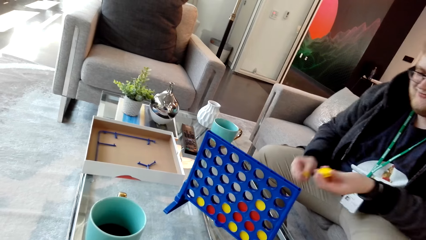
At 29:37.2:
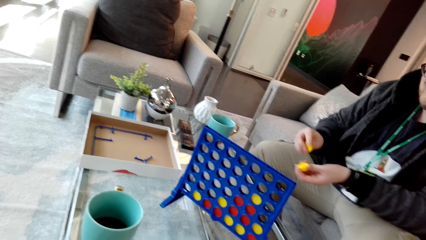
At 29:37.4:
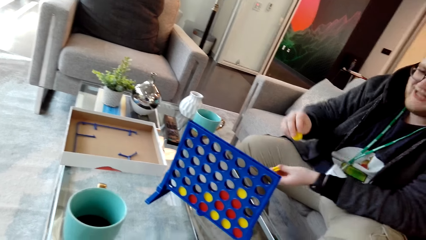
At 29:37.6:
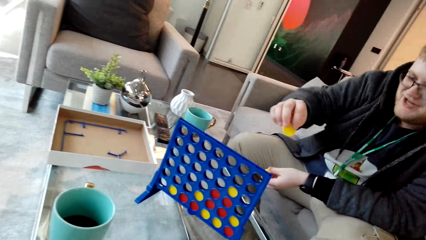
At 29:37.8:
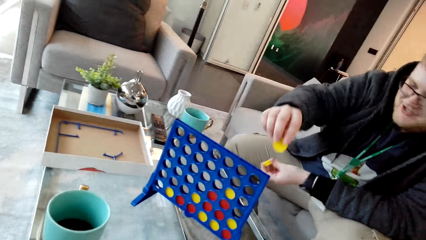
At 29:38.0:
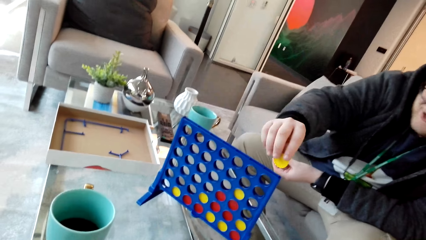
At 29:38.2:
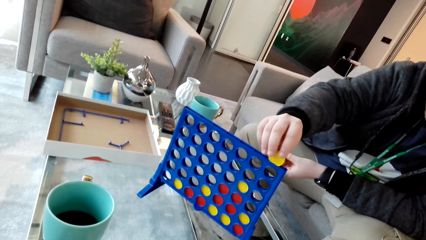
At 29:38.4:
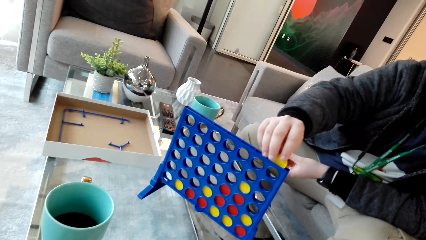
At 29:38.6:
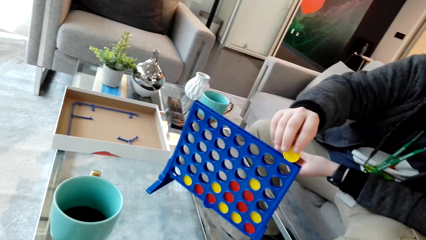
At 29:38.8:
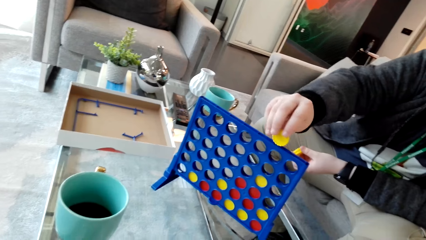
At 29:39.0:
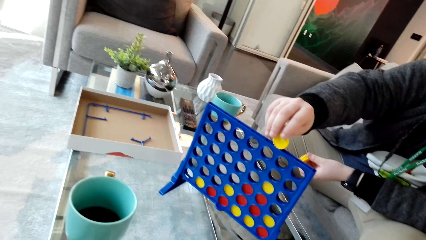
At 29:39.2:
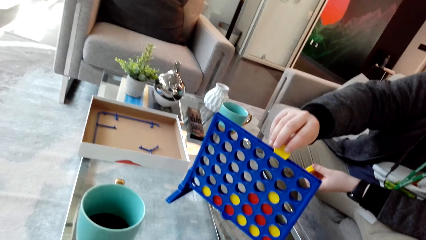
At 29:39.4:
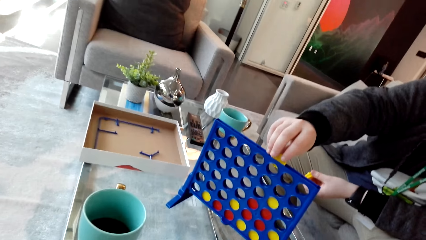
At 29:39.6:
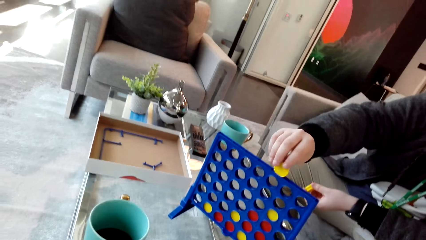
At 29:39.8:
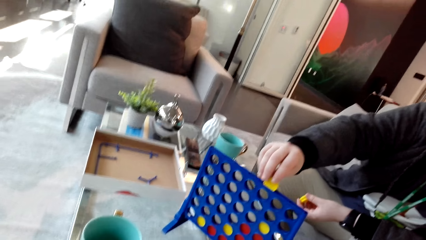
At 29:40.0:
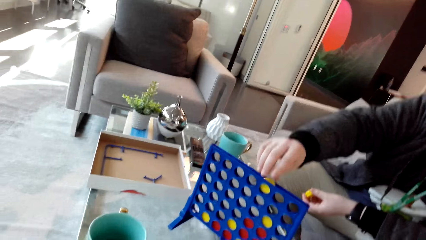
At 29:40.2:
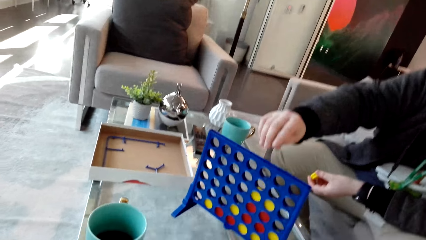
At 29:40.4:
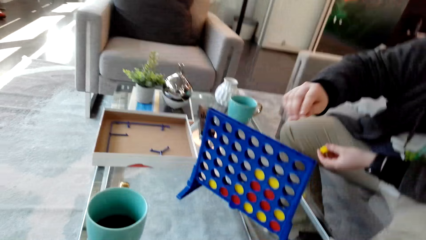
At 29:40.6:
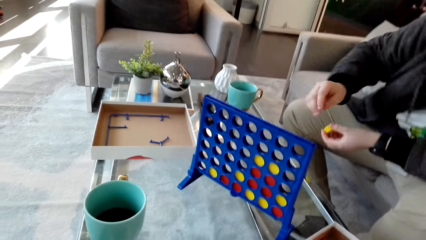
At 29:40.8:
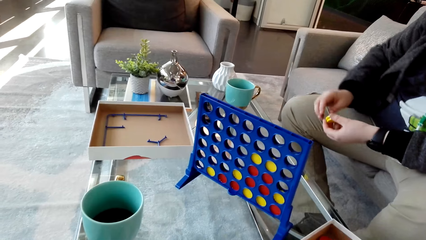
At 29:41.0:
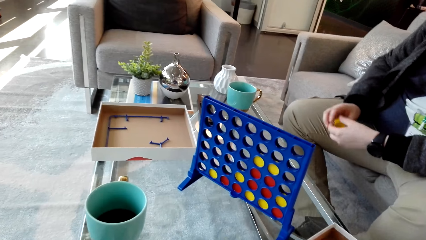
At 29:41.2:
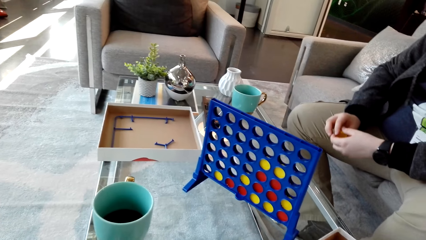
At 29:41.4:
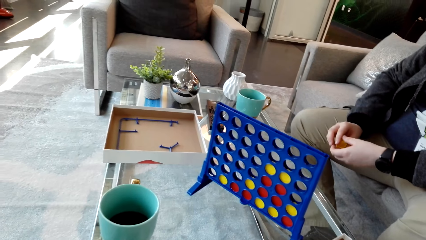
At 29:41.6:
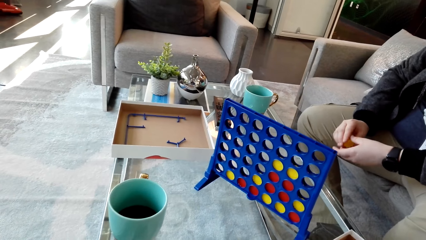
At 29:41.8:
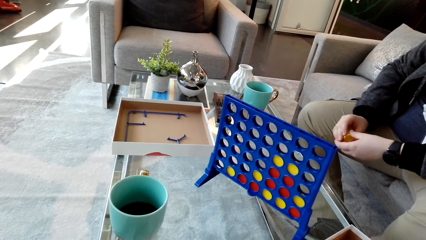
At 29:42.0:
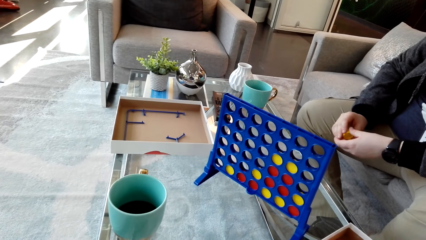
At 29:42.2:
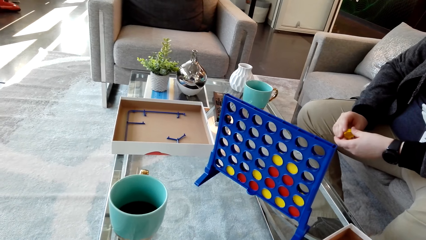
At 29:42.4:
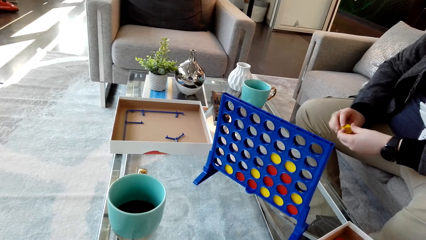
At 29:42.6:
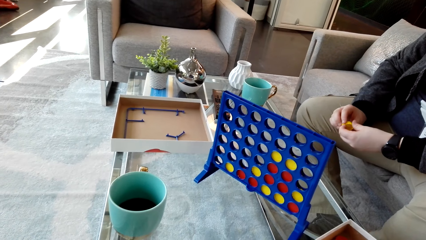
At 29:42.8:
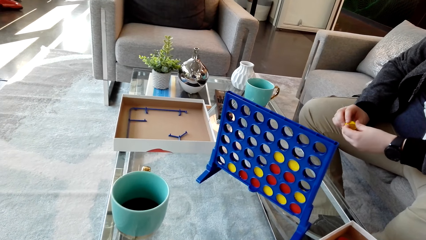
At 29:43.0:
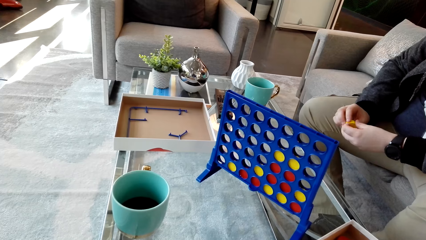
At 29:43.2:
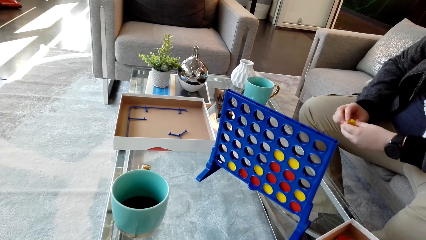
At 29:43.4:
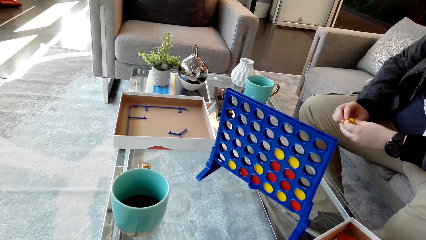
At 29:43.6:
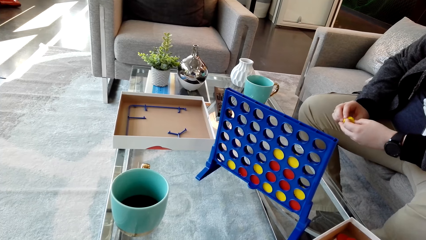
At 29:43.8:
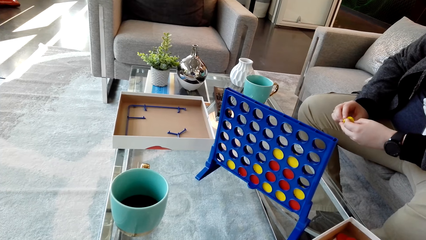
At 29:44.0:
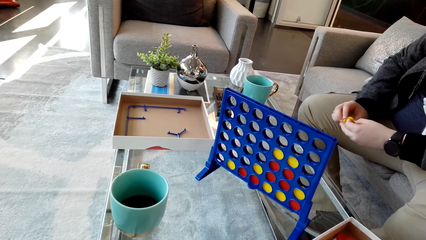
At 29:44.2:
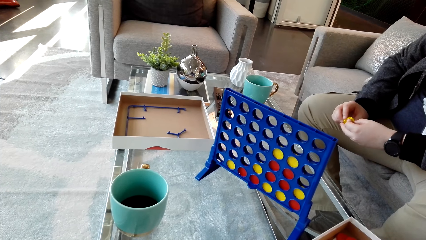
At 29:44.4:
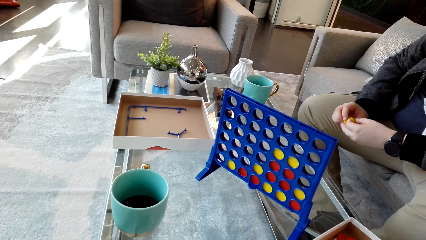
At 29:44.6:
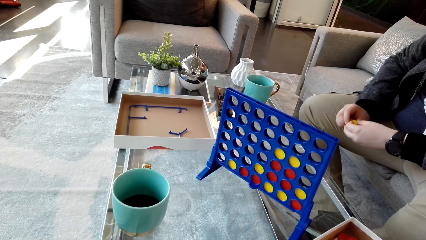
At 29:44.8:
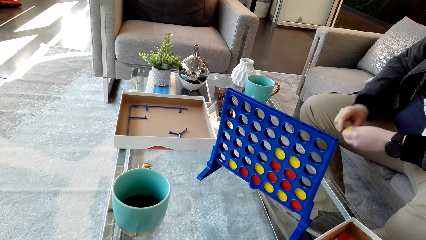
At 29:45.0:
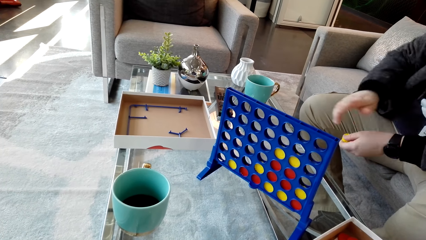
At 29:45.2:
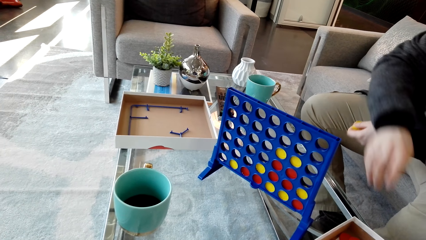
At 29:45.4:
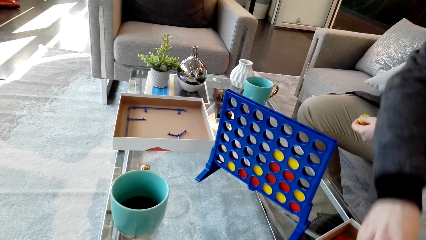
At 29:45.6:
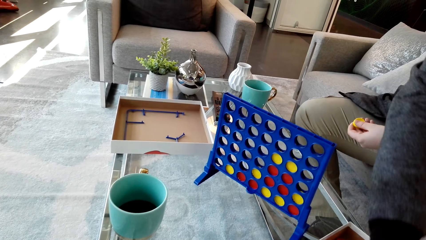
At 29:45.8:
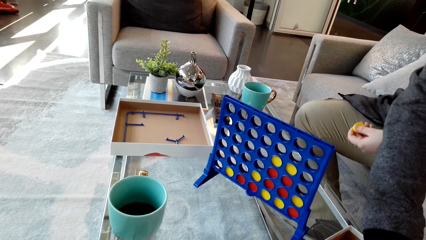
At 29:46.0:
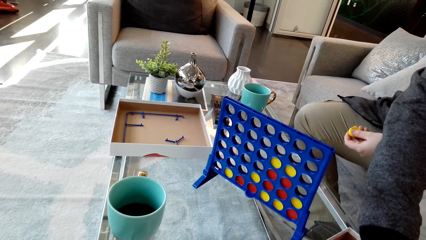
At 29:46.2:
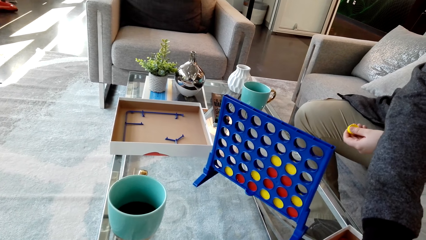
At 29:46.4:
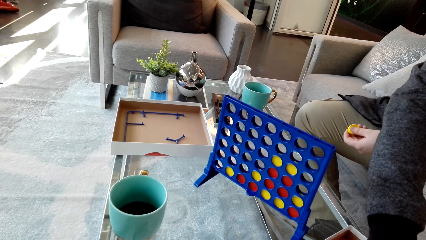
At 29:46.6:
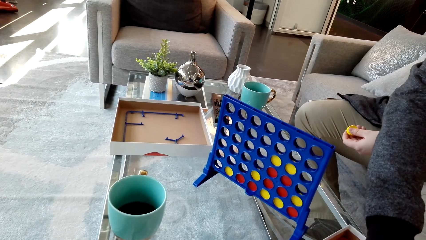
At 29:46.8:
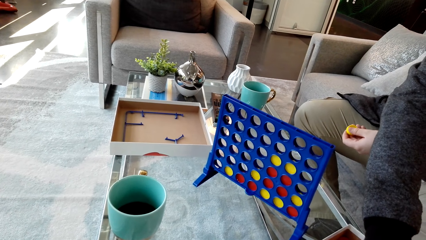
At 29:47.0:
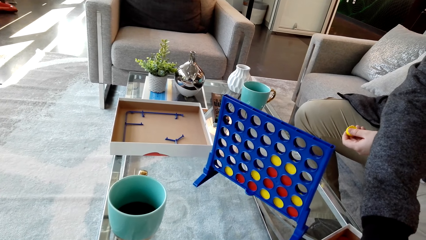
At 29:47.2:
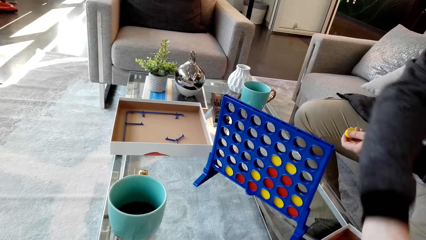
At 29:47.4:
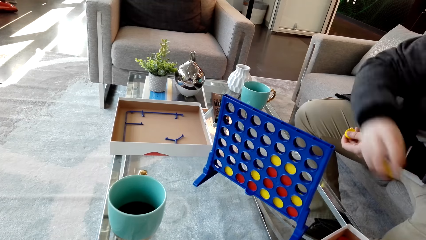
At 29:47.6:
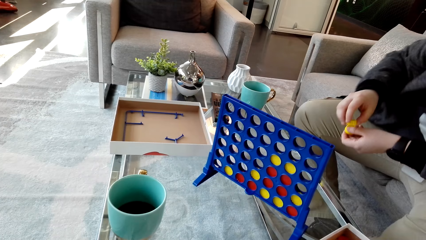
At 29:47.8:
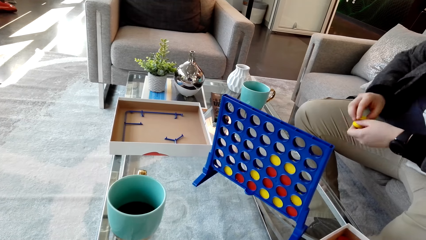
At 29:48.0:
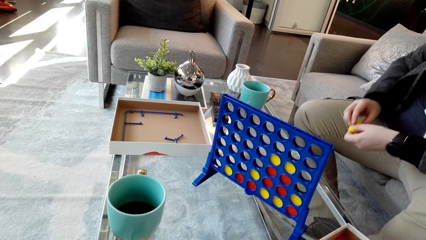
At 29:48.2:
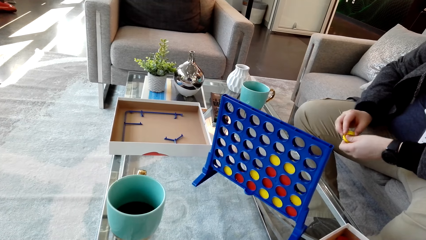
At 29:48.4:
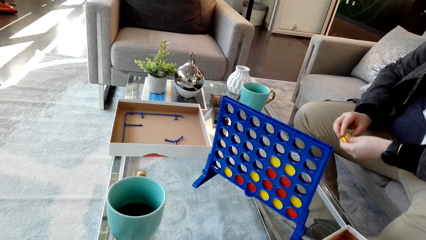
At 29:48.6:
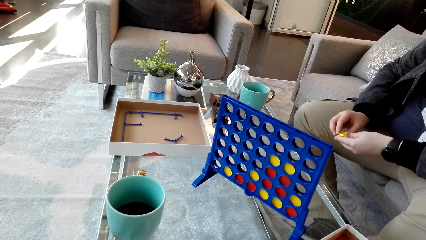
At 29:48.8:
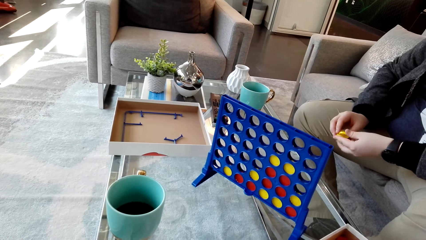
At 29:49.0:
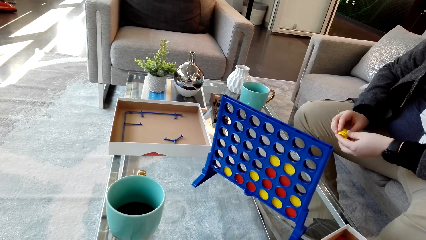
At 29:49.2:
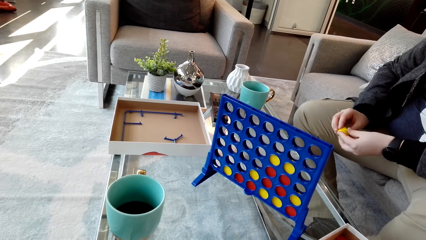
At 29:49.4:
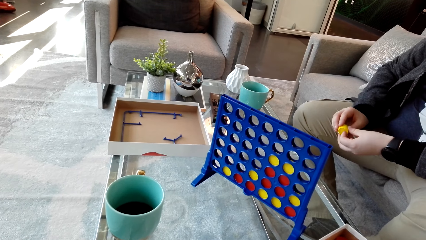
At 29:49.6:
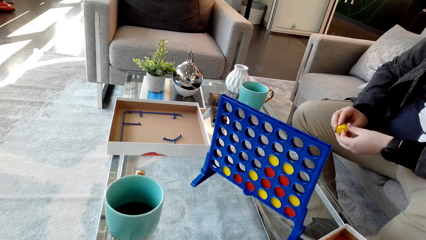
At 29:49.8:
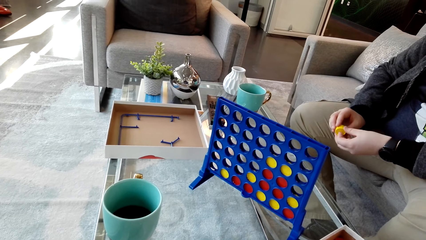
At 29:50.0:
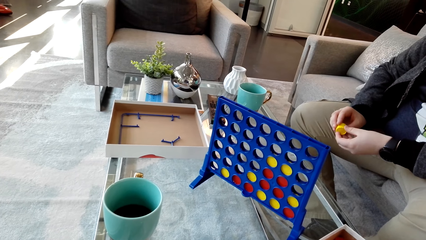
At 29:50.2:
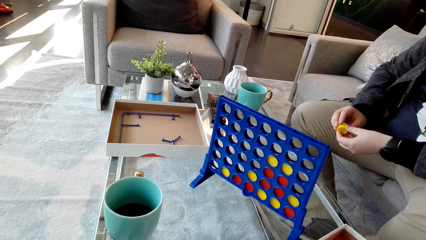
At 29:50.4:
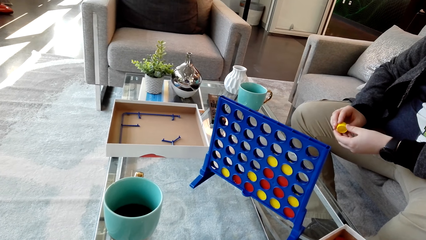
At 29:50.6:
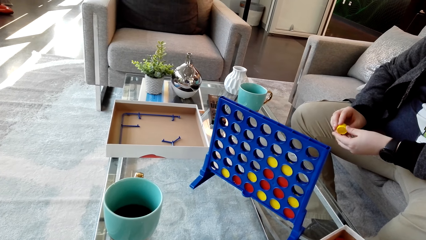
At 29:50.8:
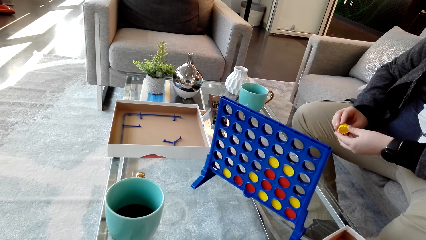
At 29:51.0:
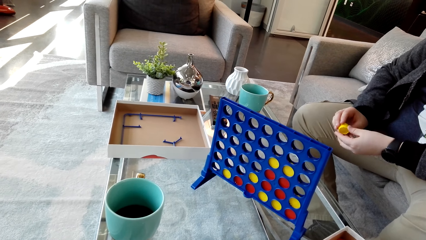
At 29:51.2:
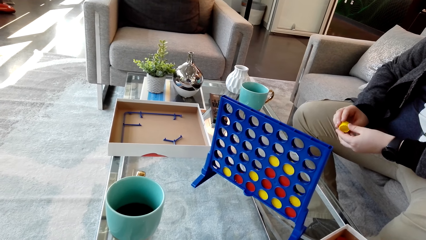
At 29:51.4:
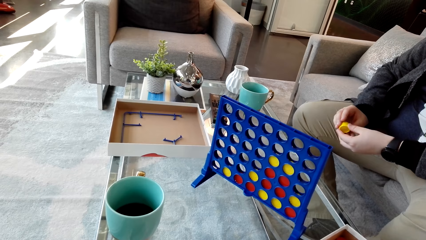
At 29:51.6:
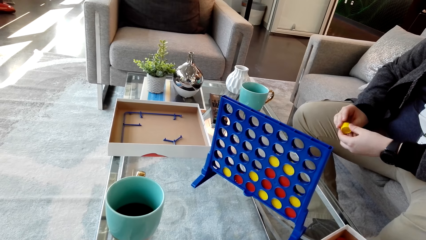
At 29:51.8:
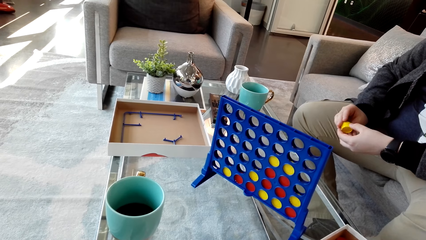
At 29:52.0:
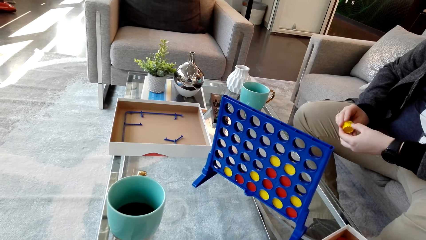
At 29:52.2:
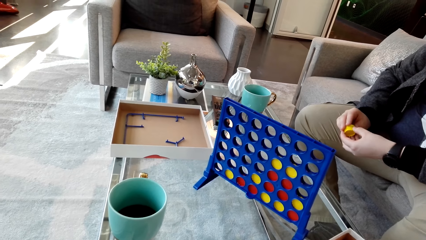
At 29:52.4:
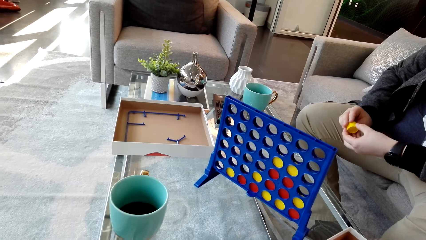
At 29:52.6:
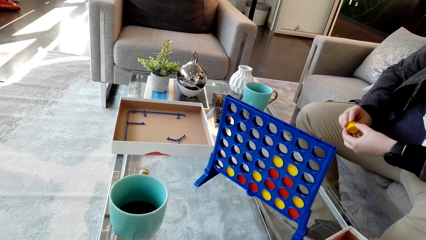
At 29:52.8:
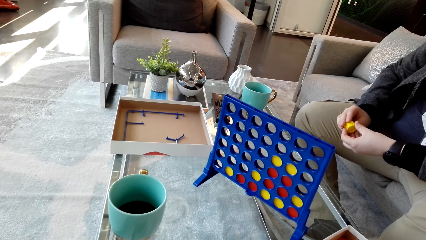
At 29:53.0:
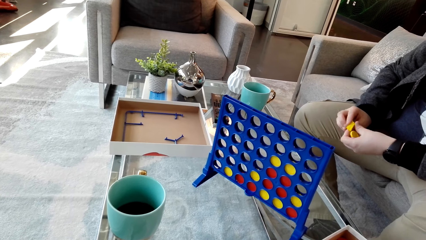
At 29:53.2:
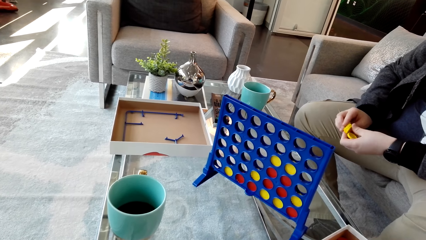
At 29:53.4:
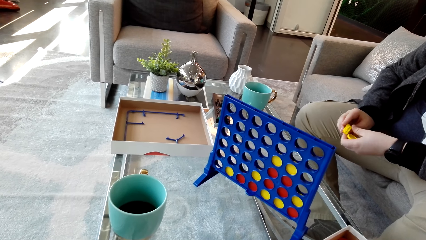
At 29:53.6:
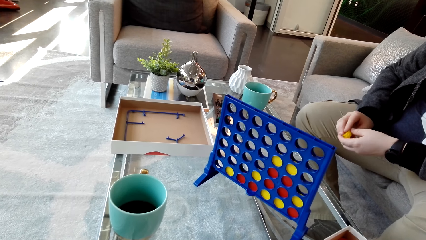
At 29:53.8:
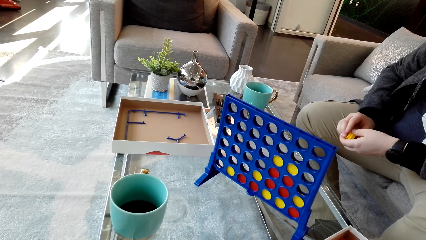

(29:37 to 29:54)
A man chats with the camera wearer. He drops the disc or chip on the board. The camera wearer chats with the man. The man picks up the disc. The camera wearer communicates to the man. The man holds the chip. The camera wearer chats with the man.
